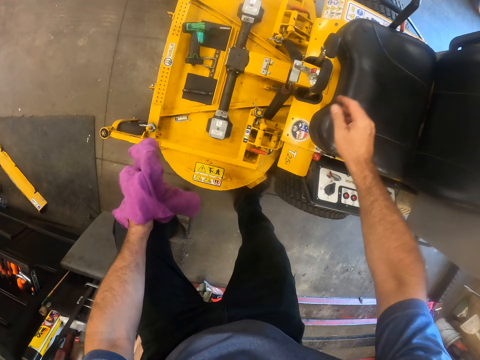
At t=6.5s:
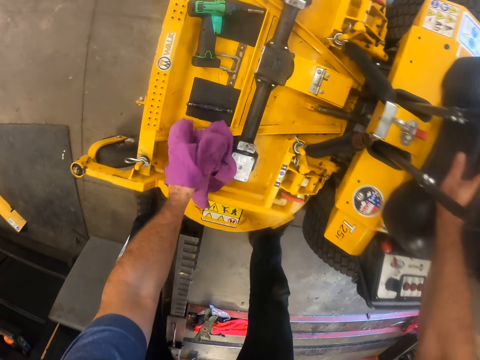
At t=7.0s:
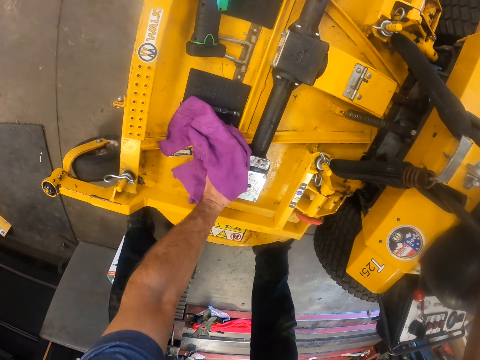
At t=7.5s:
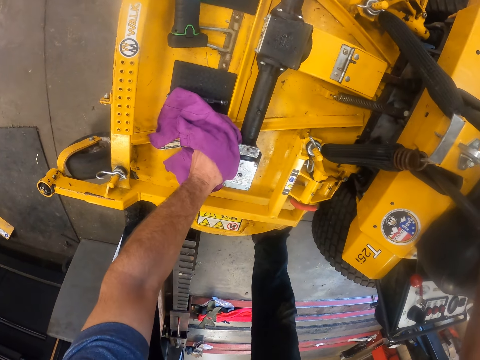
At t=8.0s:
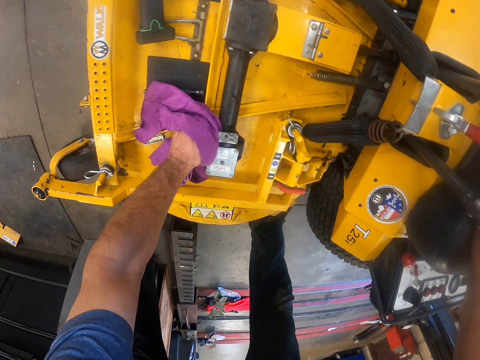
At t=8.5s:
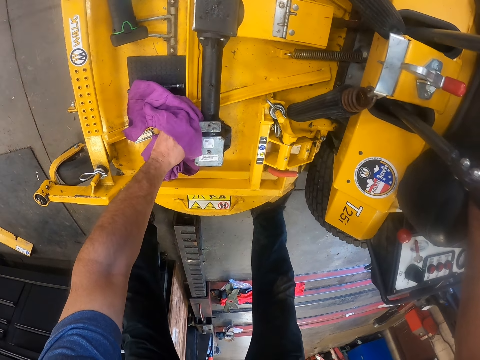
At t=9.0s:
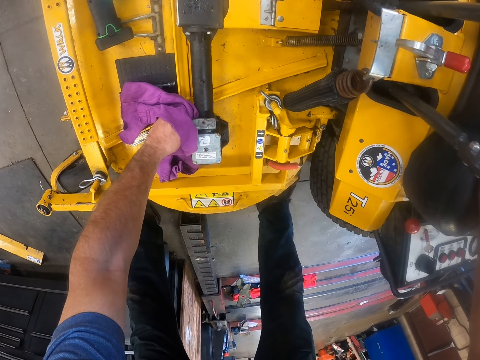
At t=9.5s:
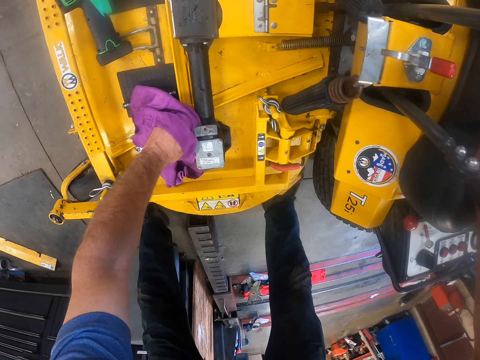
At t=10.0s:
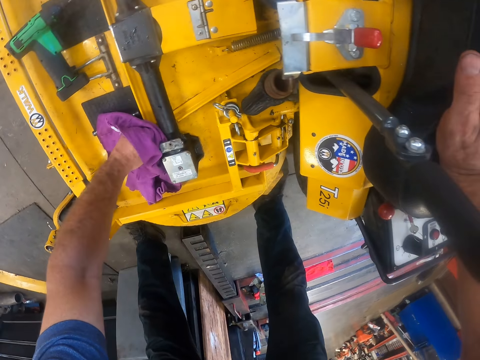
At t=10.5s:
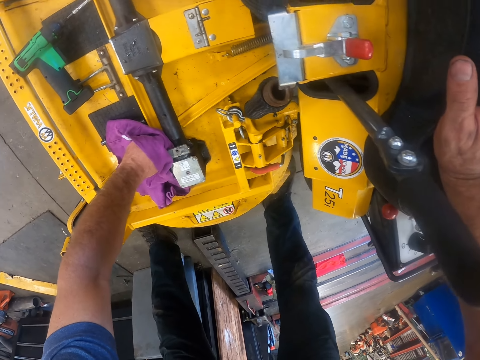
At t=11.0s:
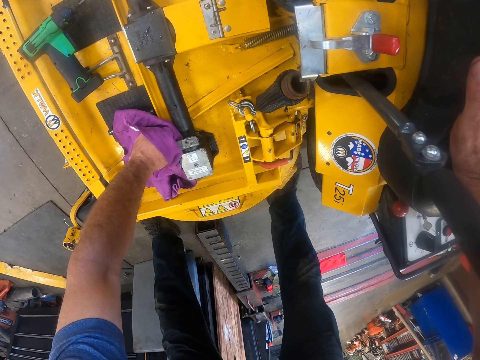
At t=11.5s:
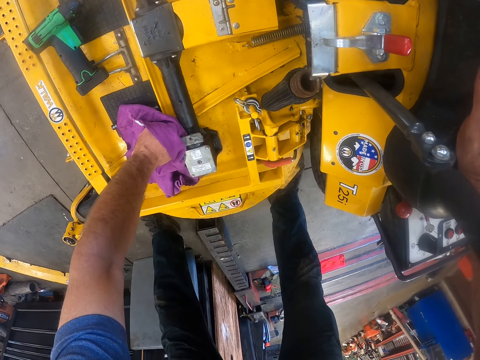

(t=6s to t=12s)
The camera wearer places his right hand on the seat of the lawn tractor or feed mixer wagon. He cleans the round pipe and flange of the lawn tractor and its sides with the rag in his left hand.

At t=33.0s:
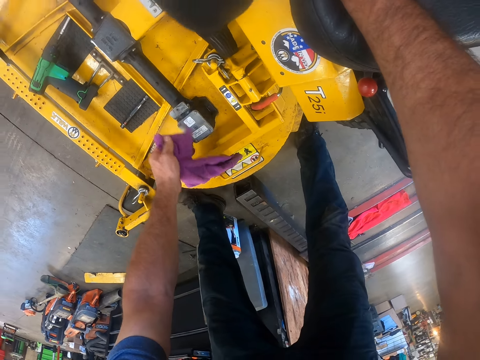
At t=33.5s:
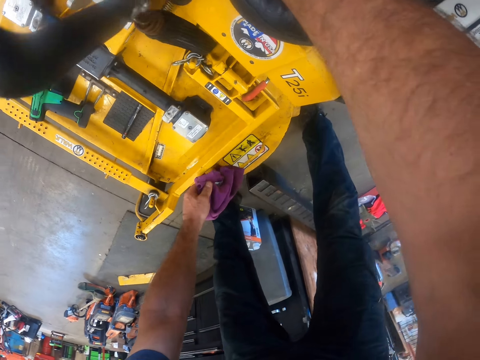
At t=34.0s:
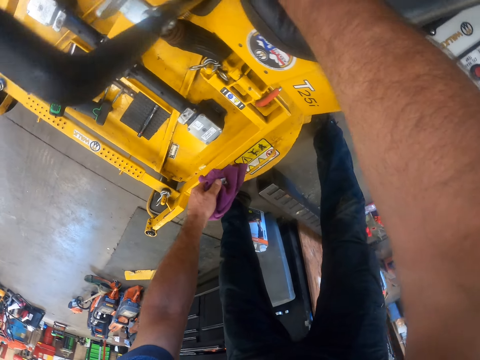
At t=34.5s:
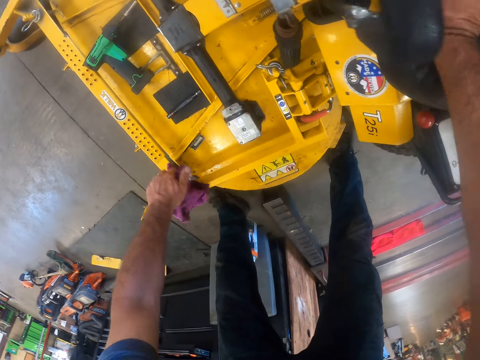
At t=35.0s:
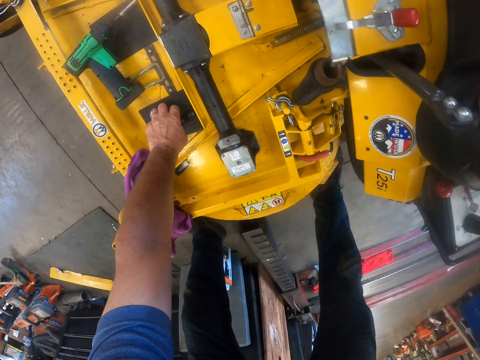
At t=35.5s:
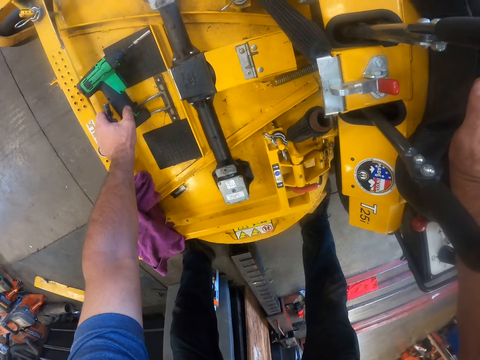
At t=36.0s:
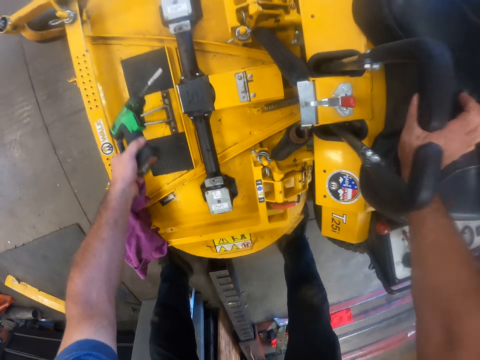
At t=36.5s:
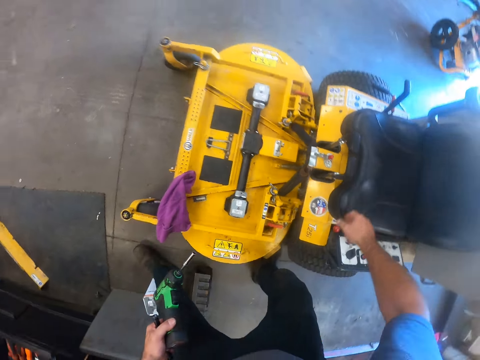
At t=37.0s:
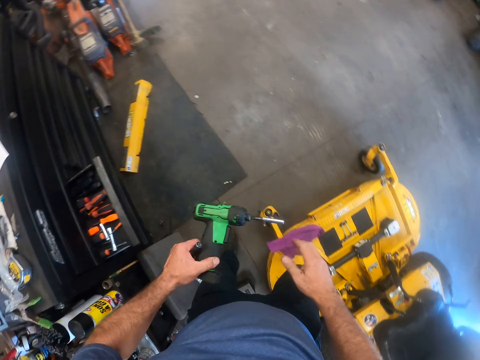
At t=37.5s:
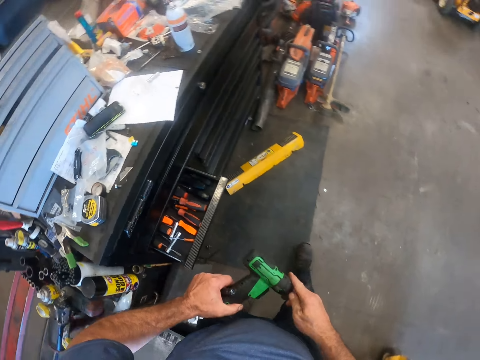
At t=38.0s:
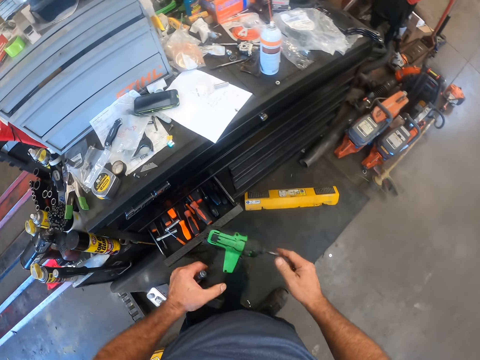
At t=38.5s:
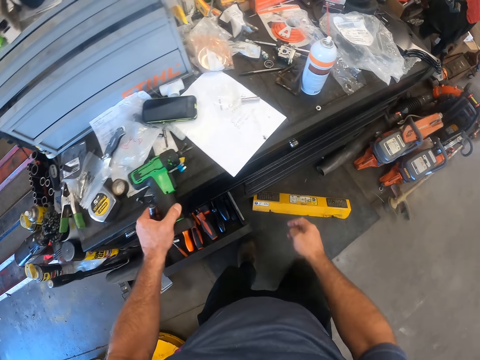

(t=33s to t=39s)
The camera wearer touches the feed mixer wagon. He picks a drill bit from the lawn tractor with his left hand. He picks a hand drilling machine or impact wrench from the lawn tractor with his left hand. He walks towards a metal cabinet around the workshop. He removes the drill bit from the hand drilling machine with his right hand.

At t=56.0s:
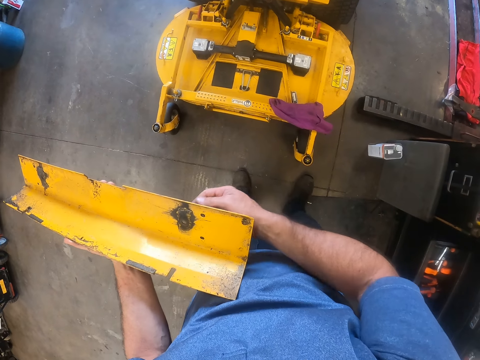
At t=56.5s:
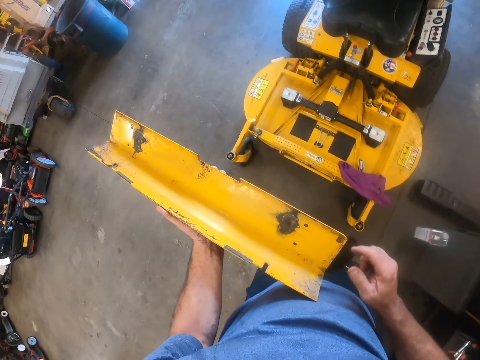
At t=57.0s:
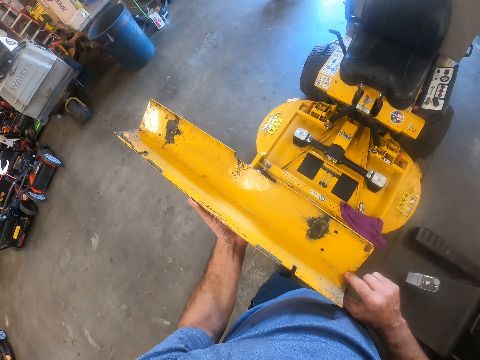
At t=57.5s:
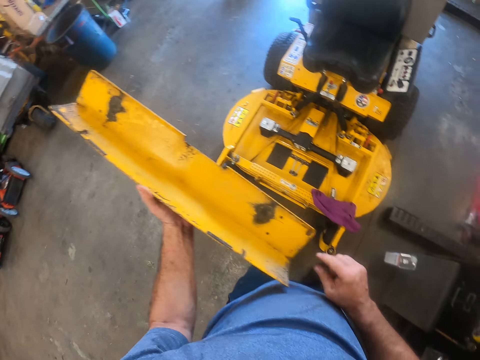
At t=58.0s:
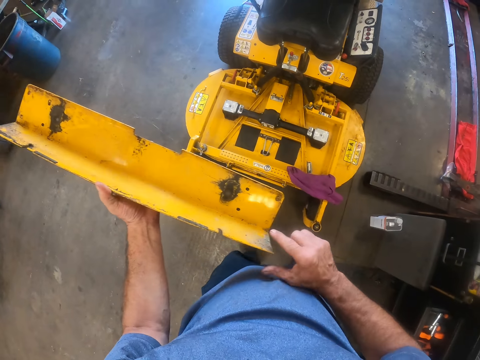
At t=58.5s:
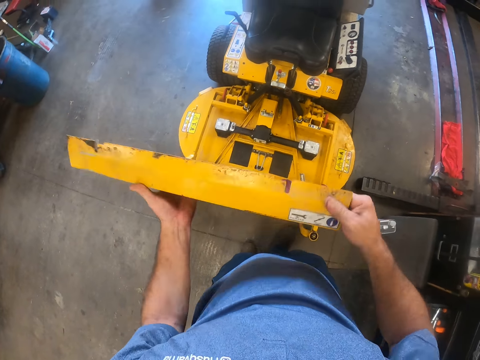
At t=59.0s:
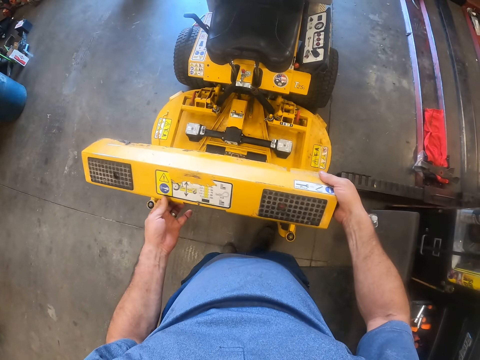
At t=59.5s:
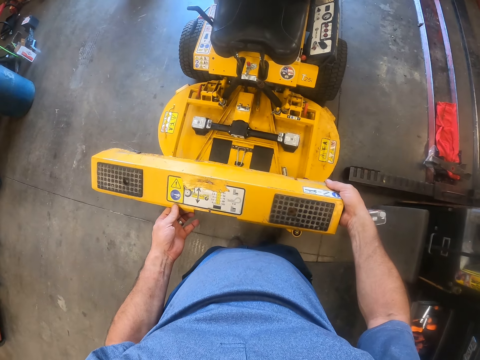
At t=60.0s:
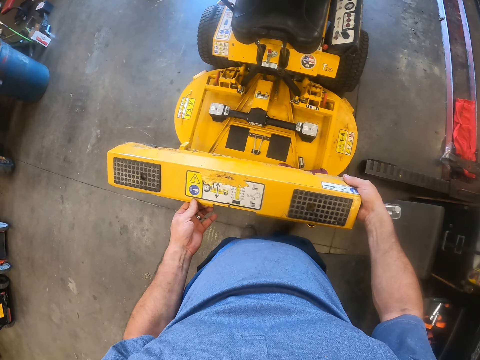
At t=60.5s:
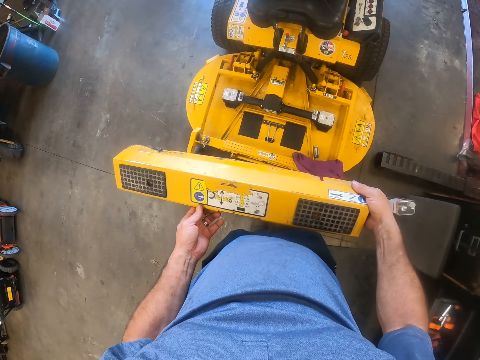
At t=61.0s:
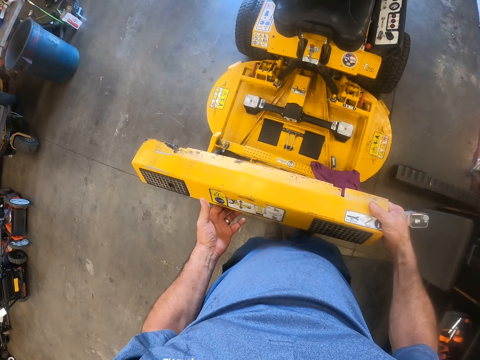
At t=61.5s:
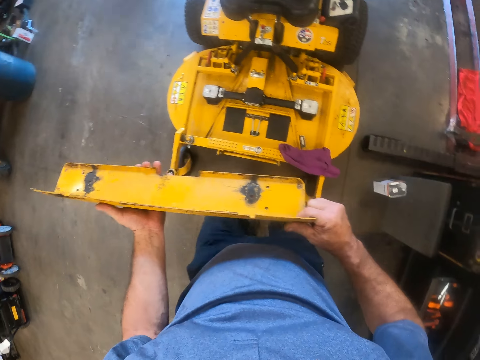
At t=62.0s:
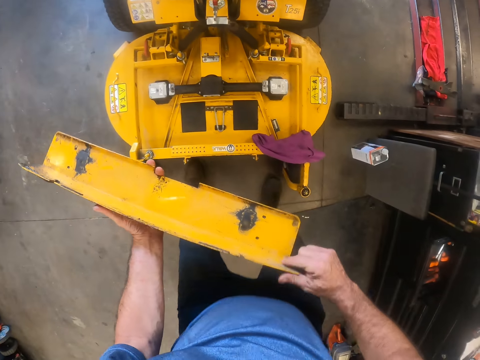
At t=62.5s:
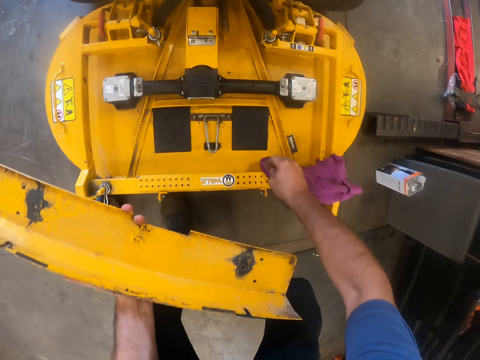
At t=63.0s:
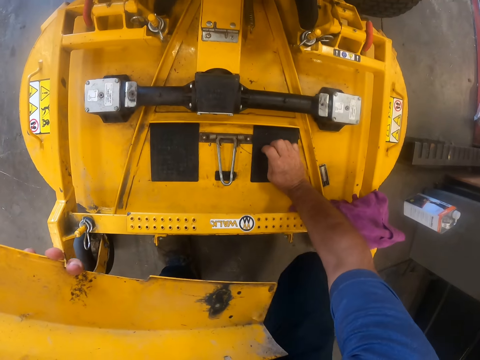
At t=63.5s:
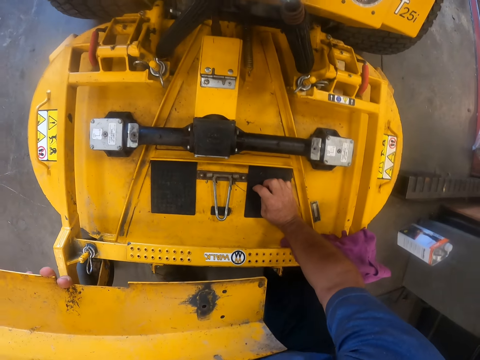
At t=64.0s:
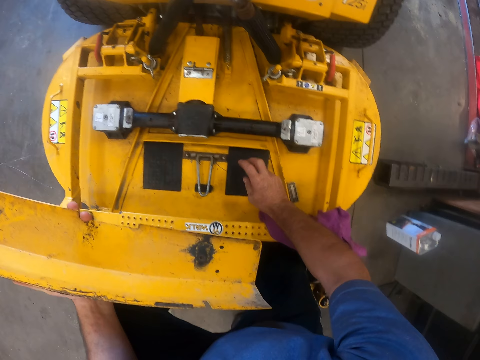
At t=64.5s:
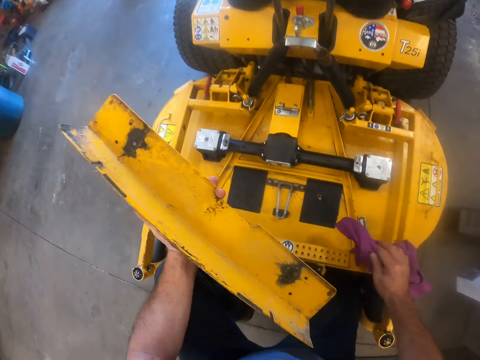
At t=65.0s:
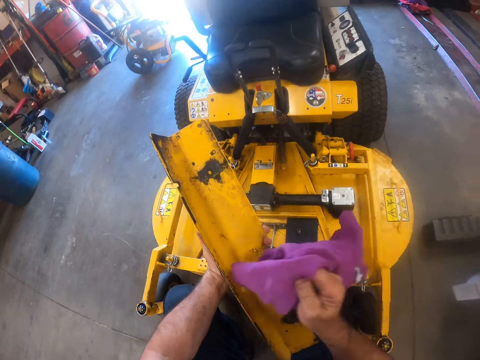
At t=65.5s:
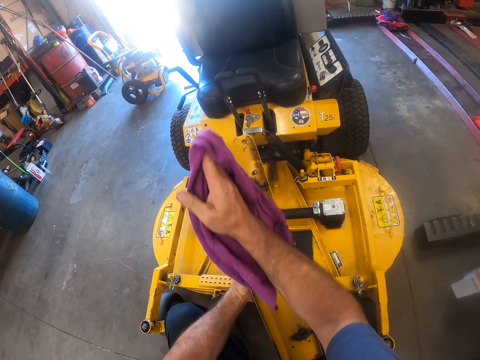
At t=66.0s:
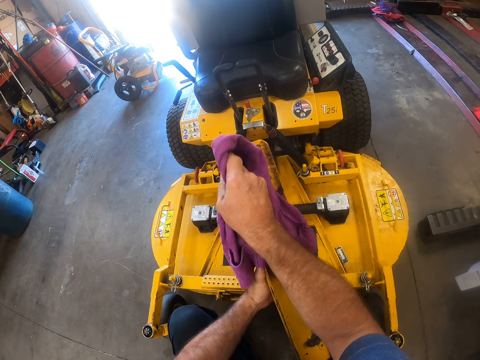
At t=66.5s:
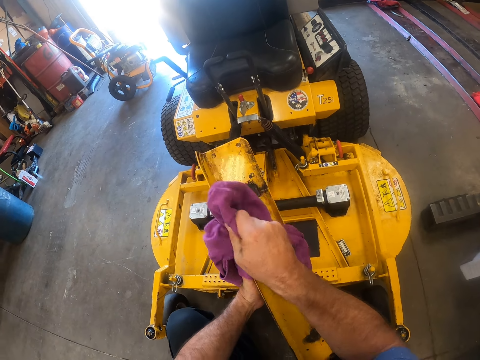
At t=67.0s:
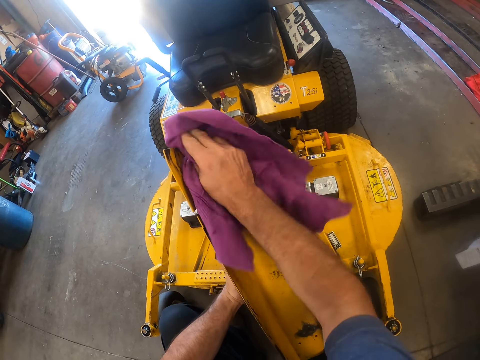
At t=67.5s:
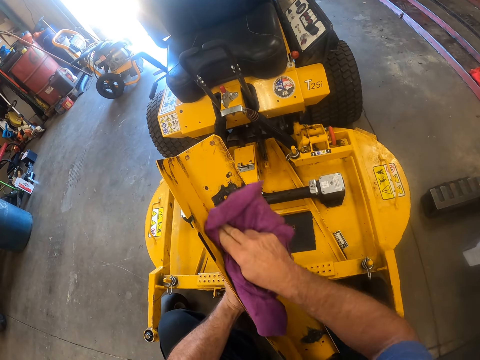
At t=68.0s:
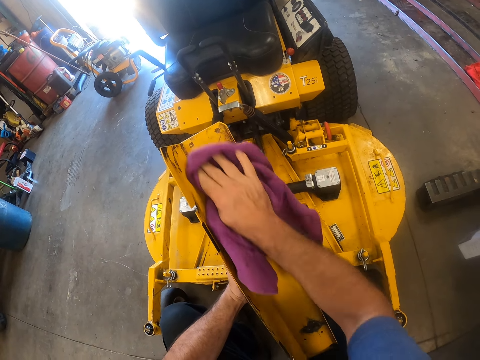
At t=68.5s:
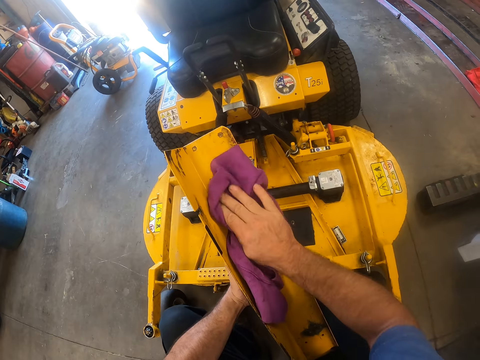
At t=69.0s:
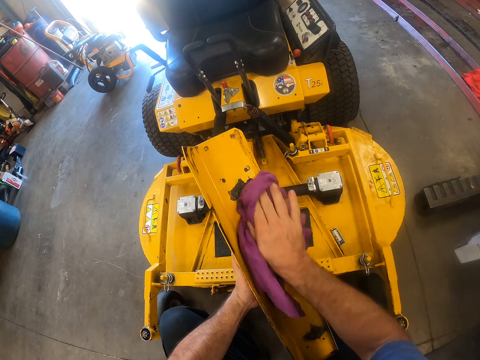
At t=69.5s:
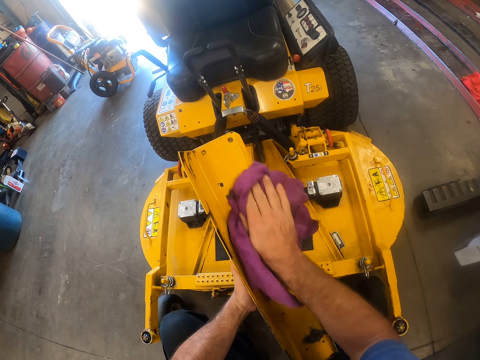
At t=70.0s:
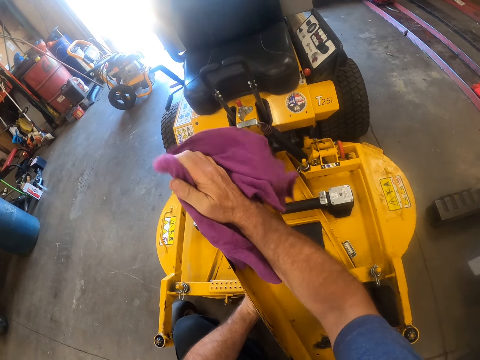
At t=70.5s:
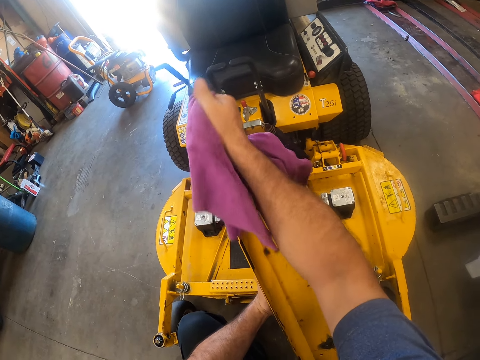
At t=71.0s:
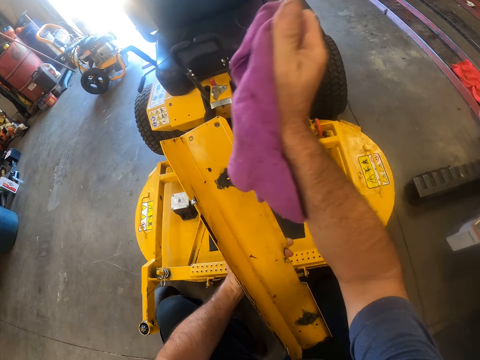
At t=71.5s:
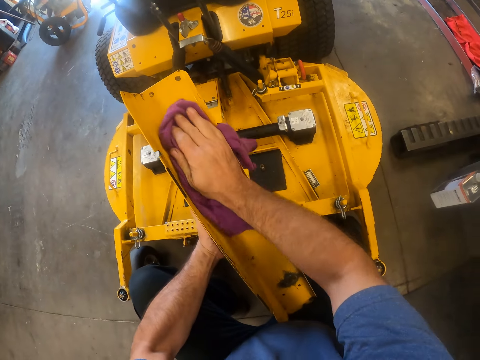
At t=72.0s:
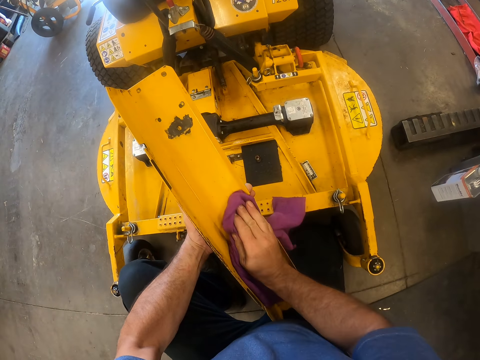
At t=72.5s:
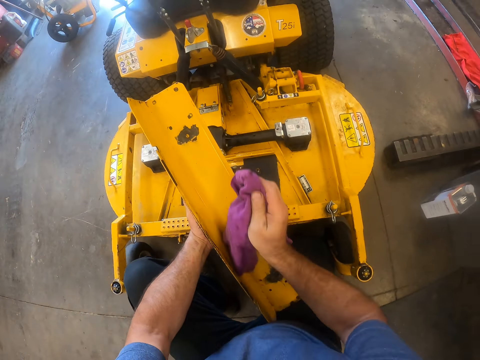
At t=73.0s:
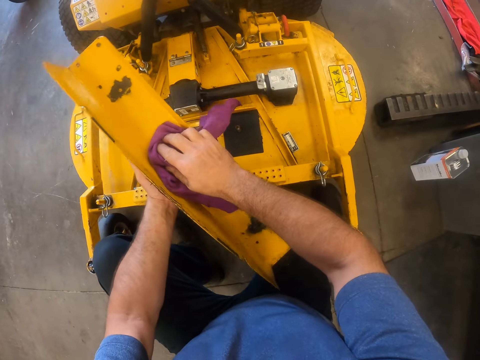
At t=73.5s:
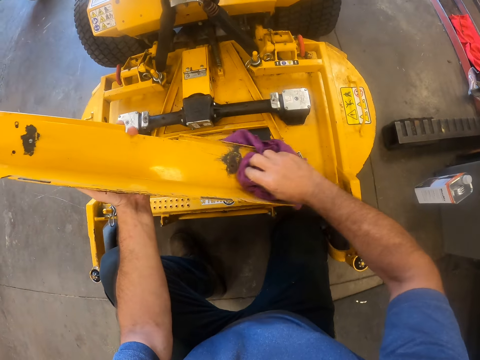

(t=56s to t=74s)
The camera wearer picks a screw from his left hand with his right hand. He turns the spare part. He drops the screw on the lawn tractor. He touches the feed mixer wagon. He picks the rag on the lawn tractor with his right hand. He cleans the round pipe and flange cover of the lawn tractor with the rag.
